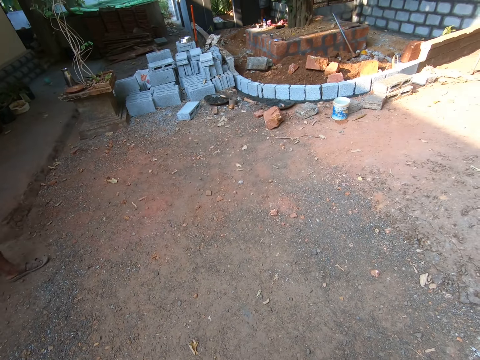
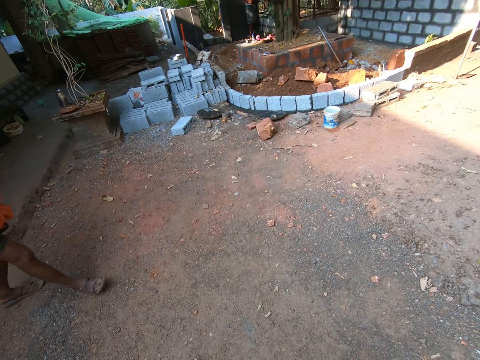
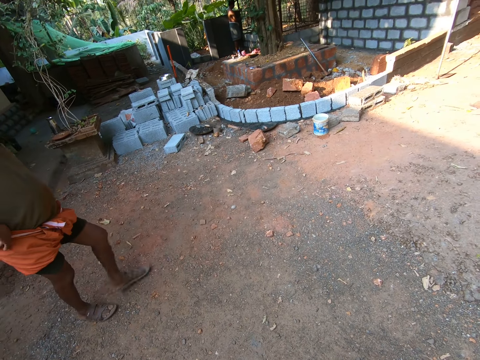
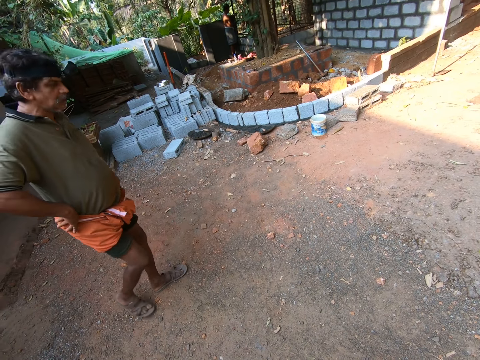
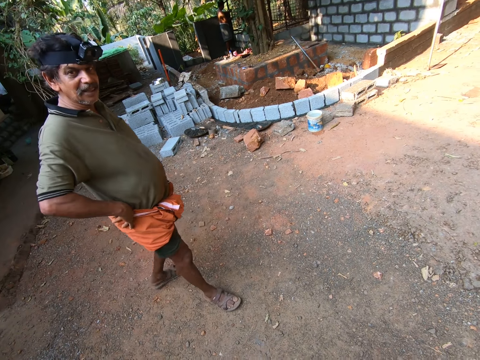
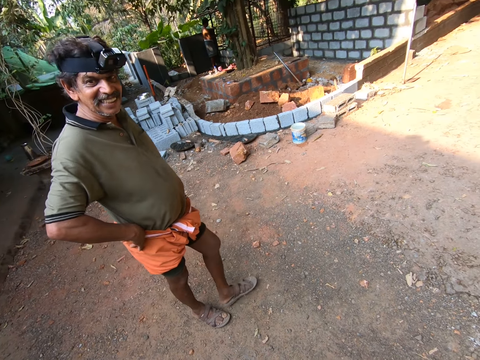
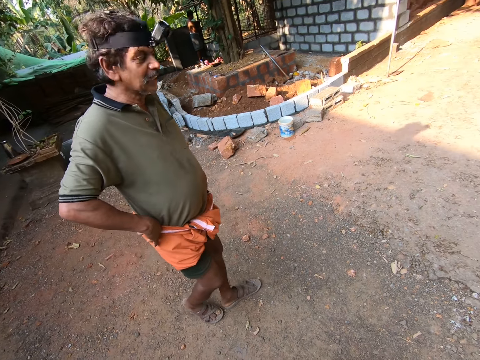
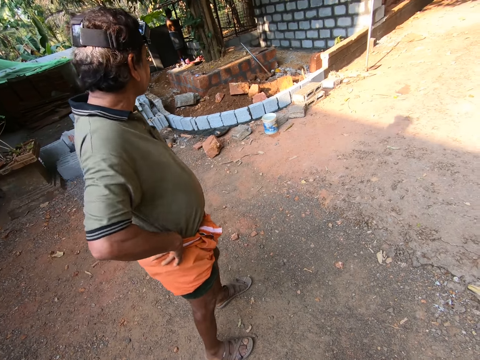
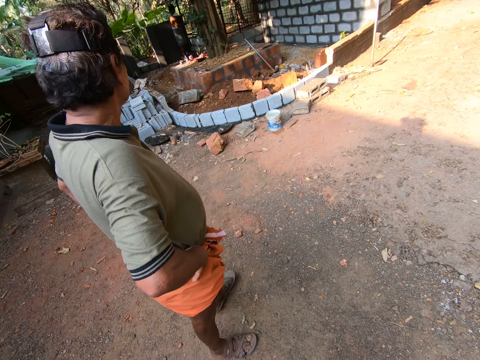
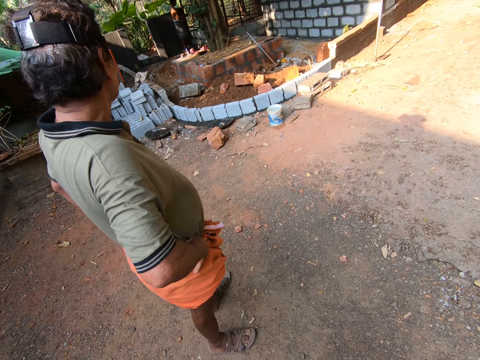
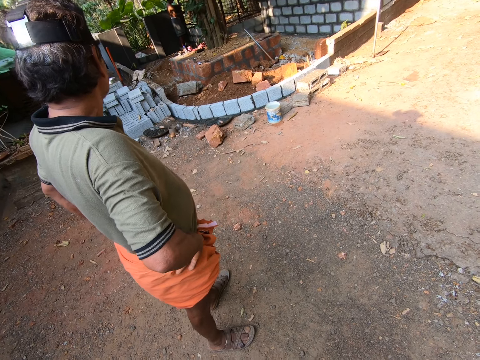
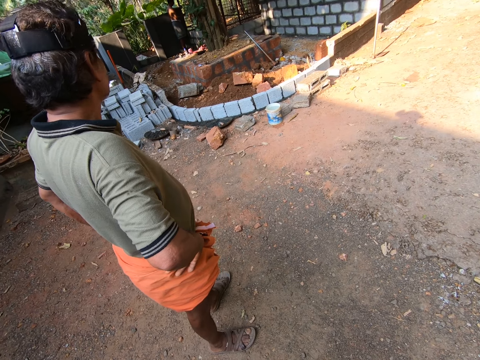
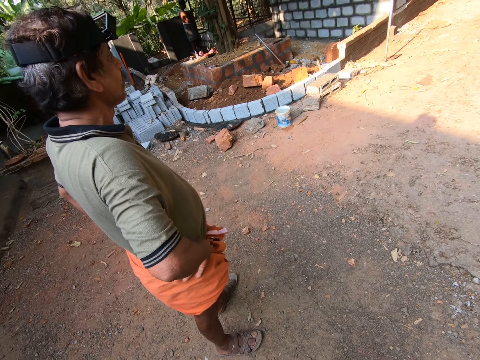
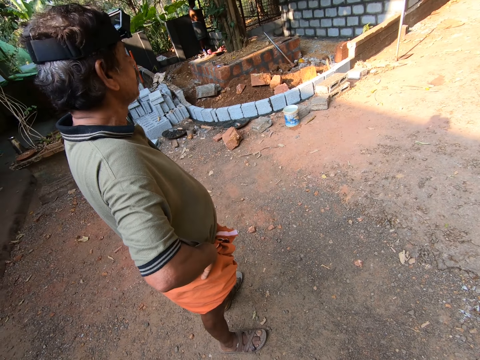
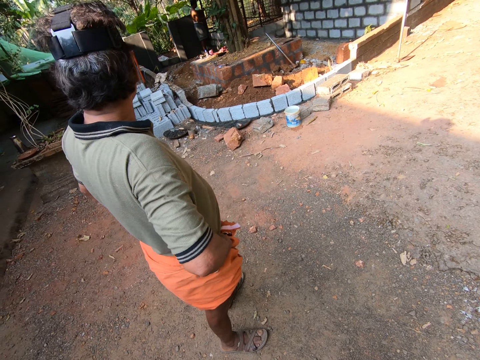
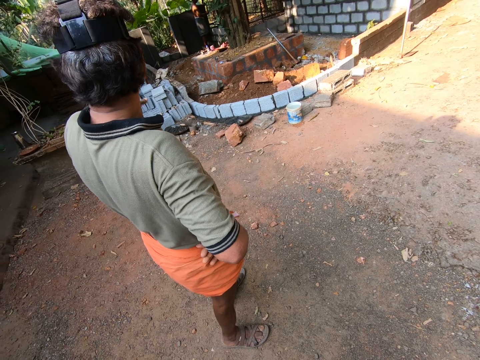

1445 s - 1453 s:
A man walks at the construction site. The camera wearer converses with the man.

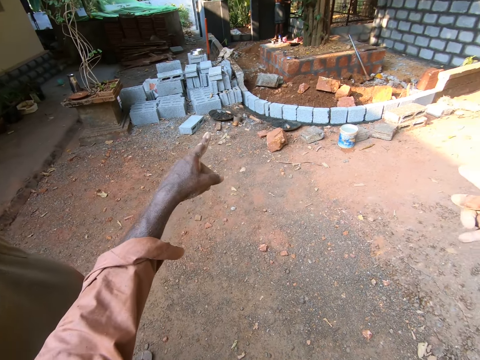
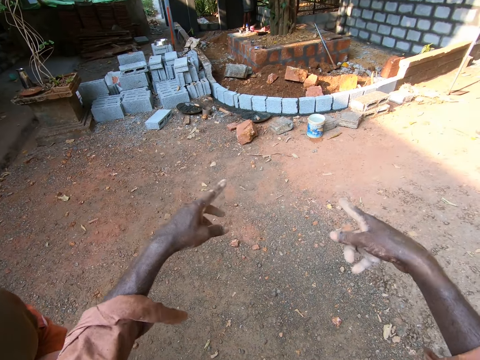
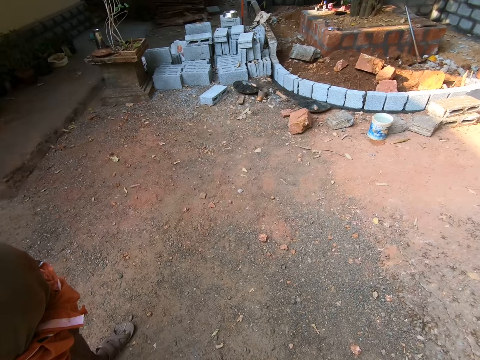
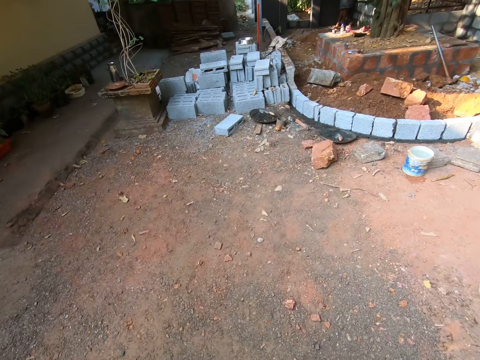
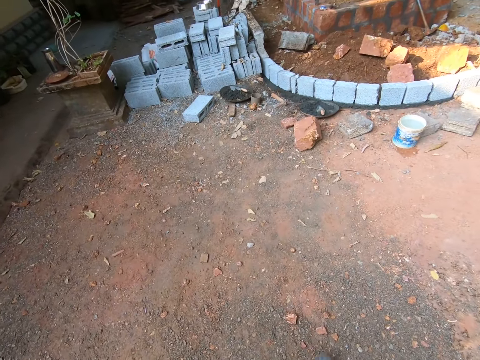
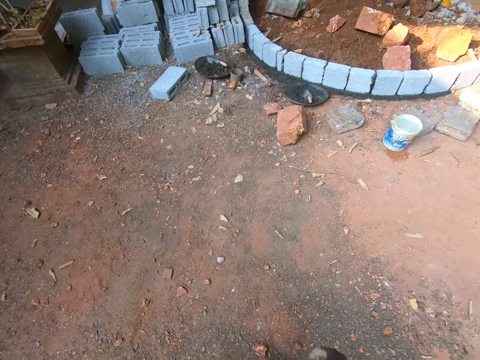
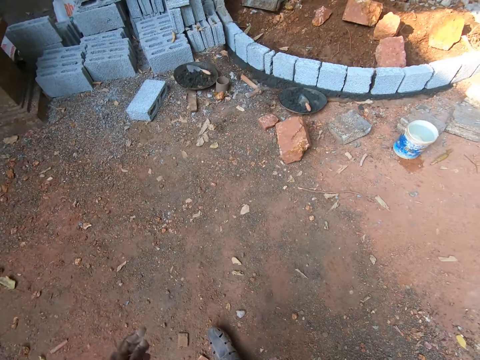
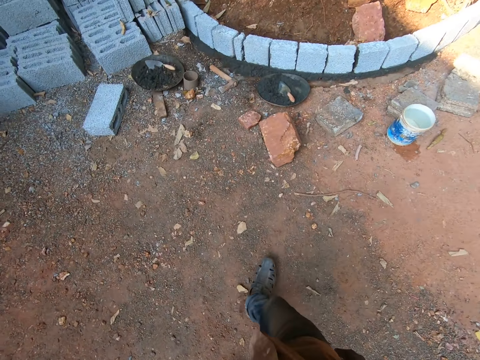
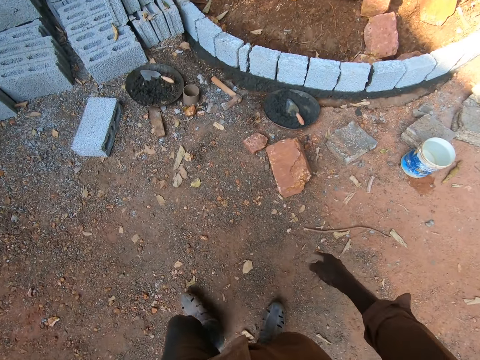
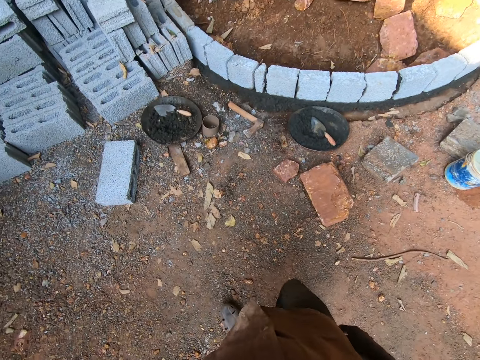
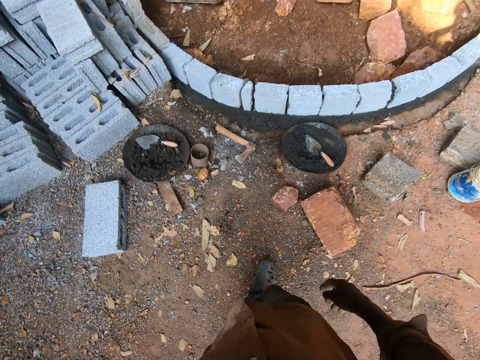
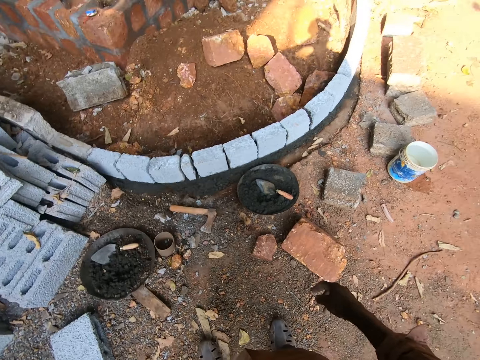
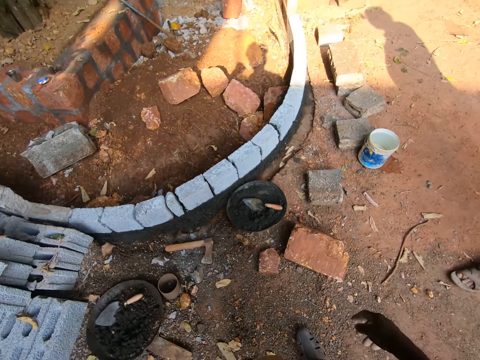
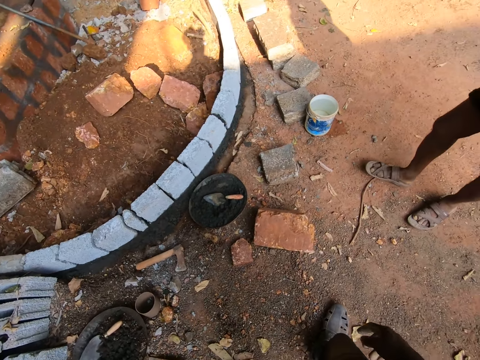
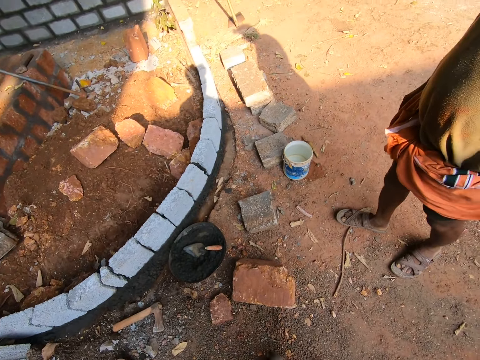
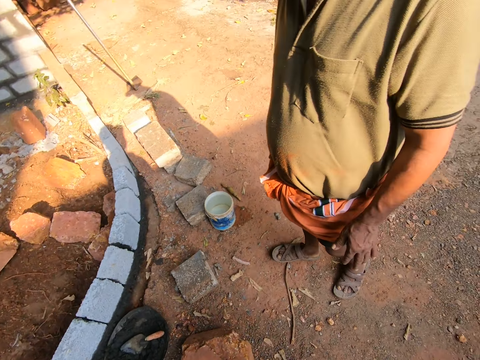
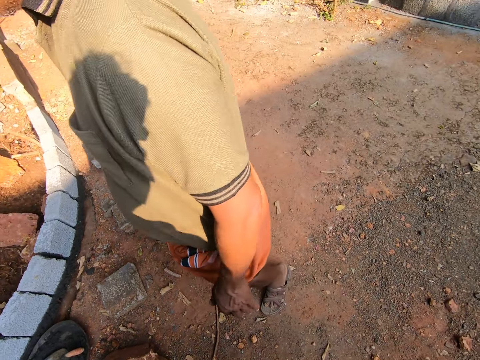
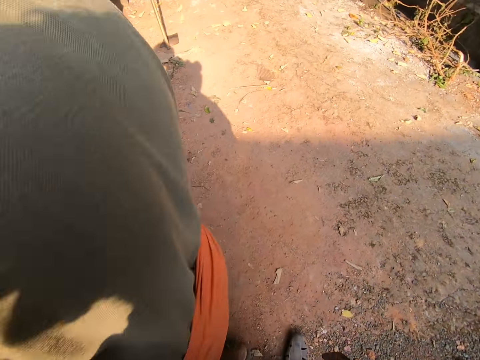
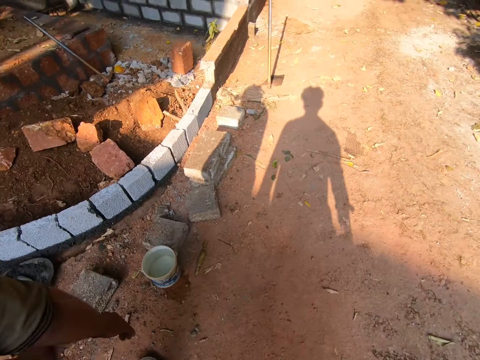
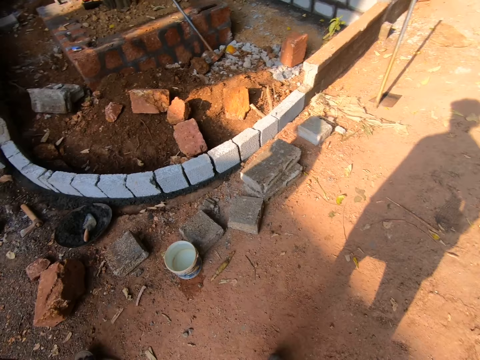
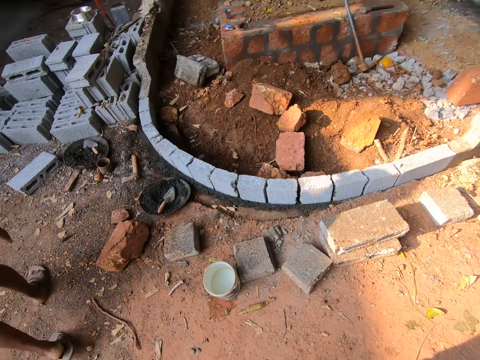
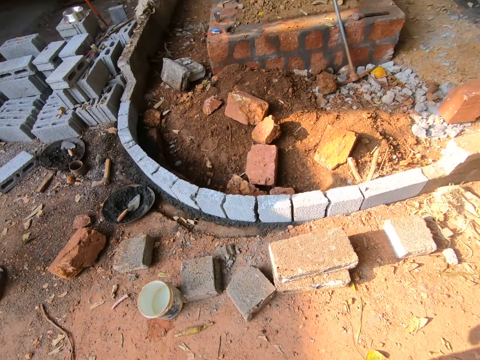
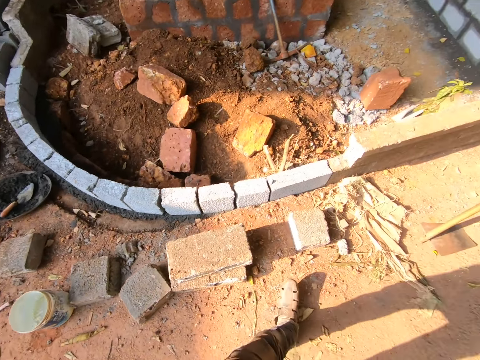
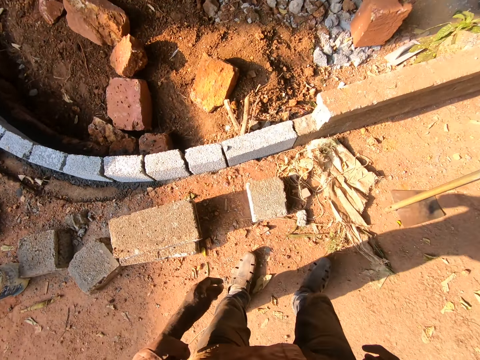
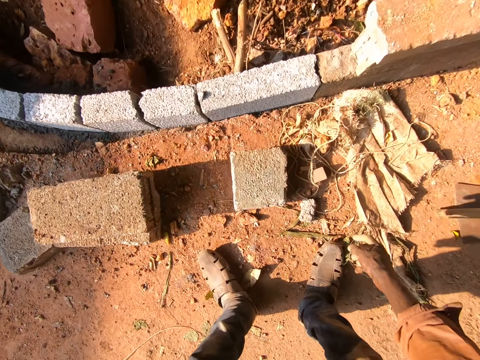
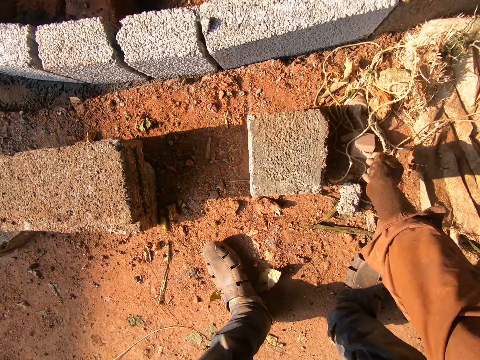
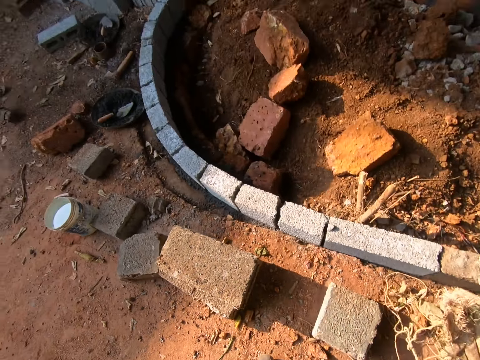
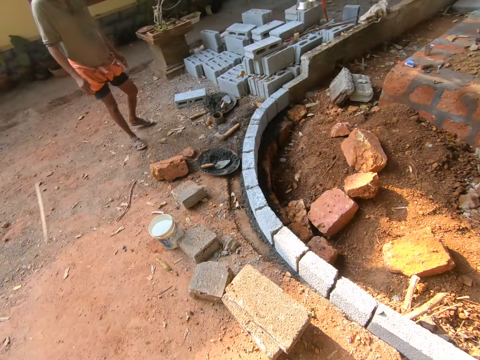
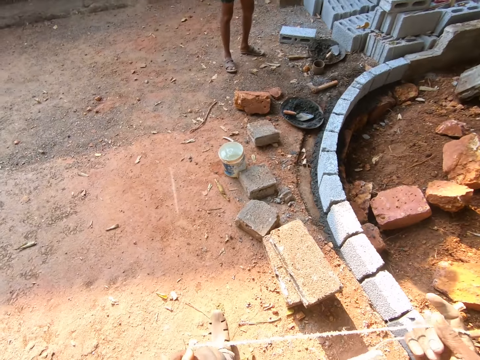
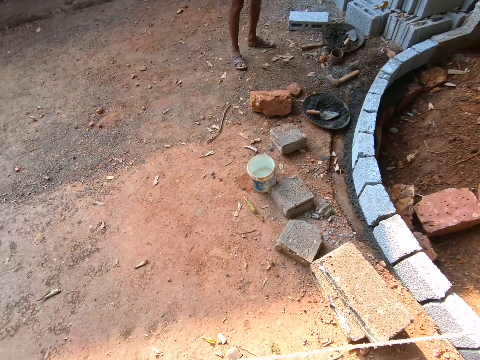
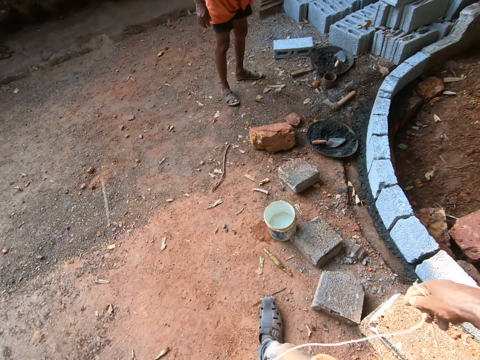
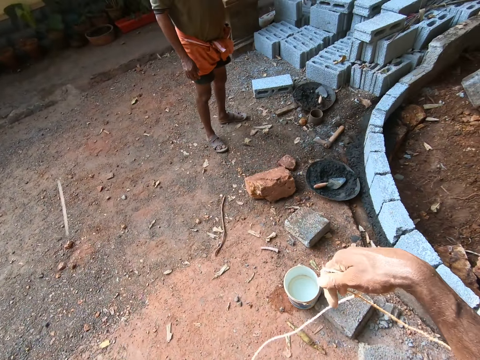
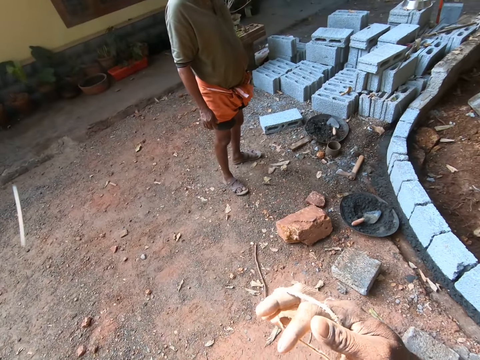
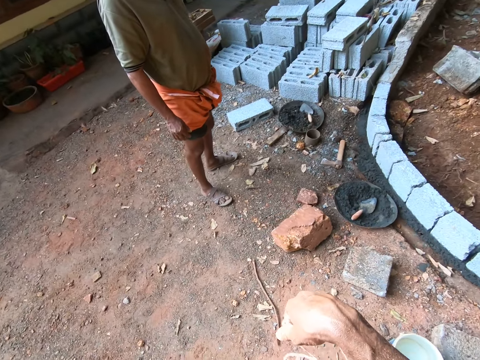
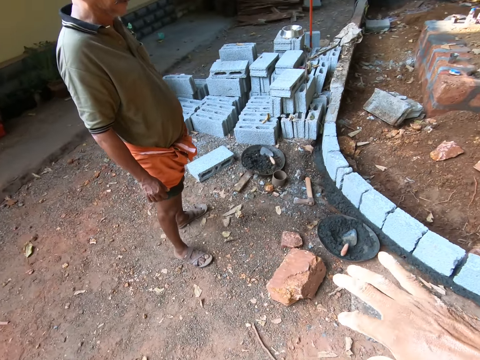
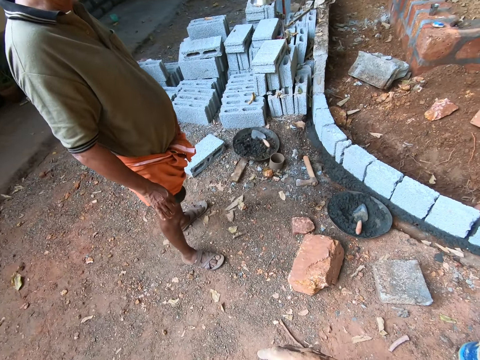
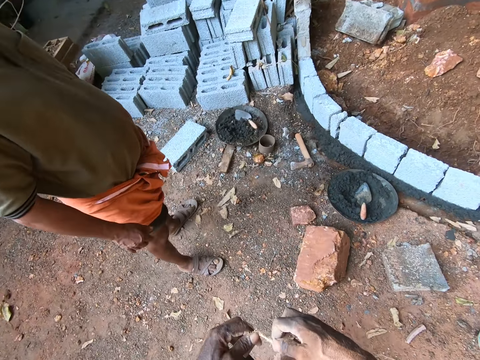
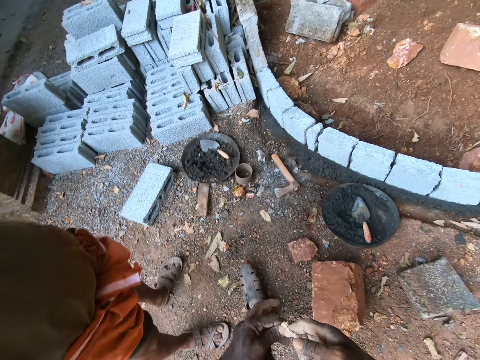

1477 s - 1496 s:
The camera wearer walks at the construction site. A man walks at the construction site. The camera wearer picks a plumb bob from the ground. They walk at the construction site.
